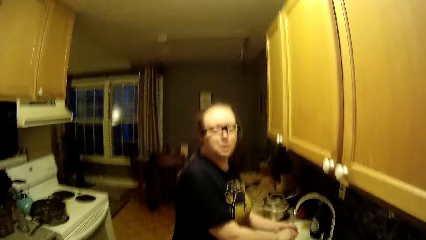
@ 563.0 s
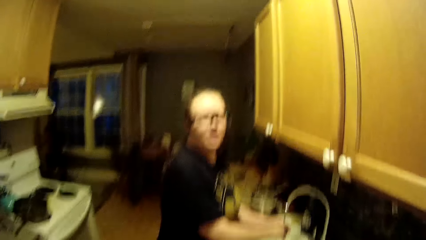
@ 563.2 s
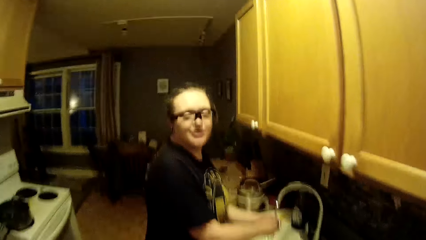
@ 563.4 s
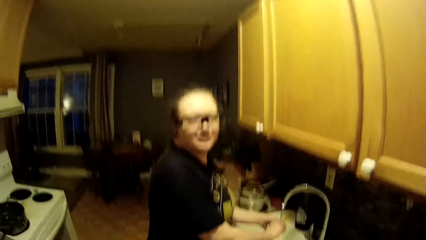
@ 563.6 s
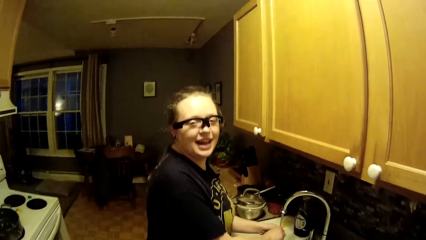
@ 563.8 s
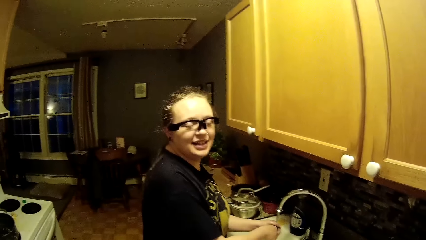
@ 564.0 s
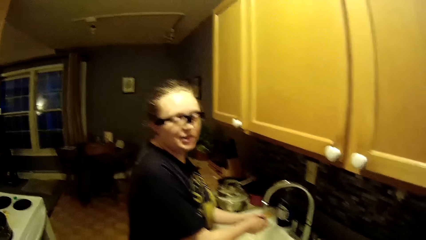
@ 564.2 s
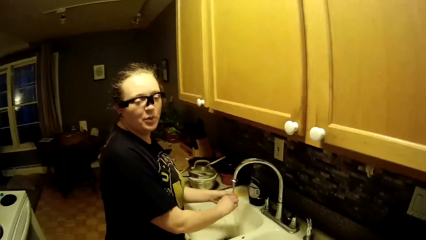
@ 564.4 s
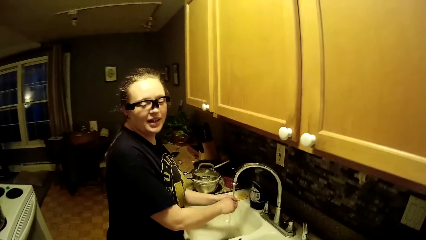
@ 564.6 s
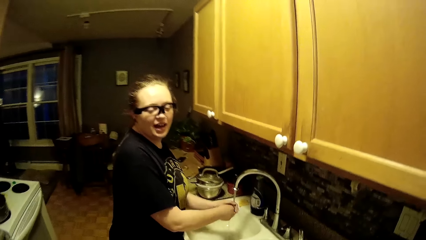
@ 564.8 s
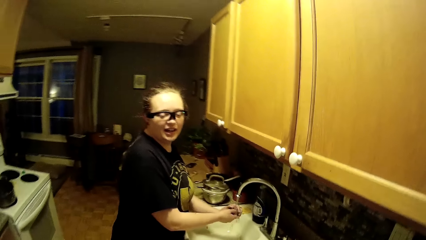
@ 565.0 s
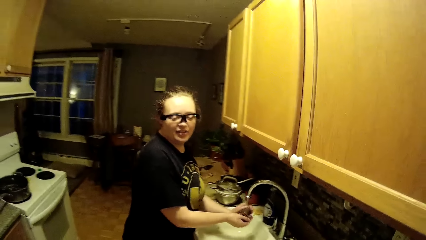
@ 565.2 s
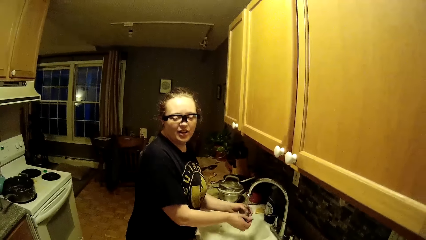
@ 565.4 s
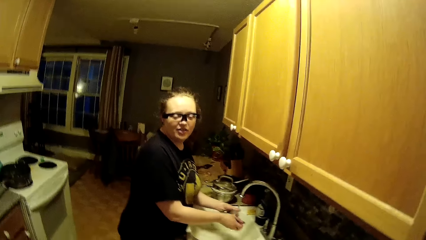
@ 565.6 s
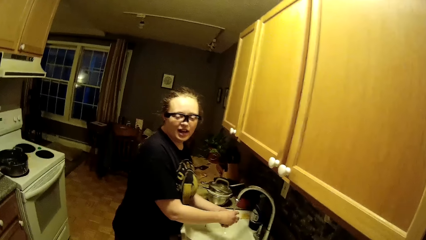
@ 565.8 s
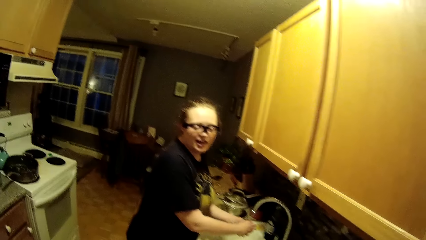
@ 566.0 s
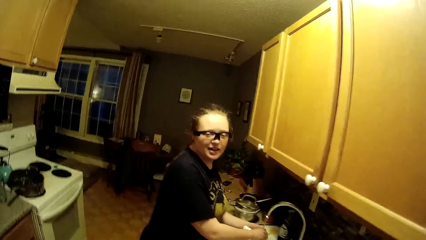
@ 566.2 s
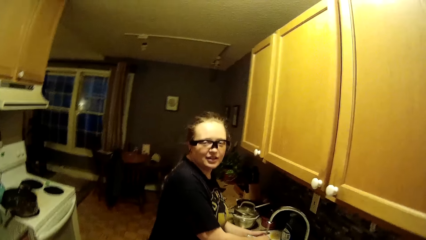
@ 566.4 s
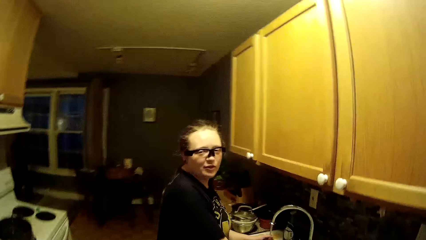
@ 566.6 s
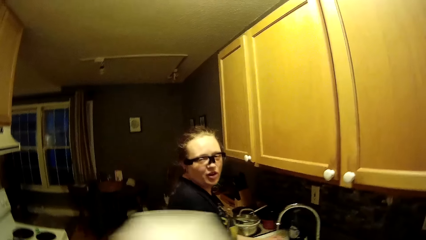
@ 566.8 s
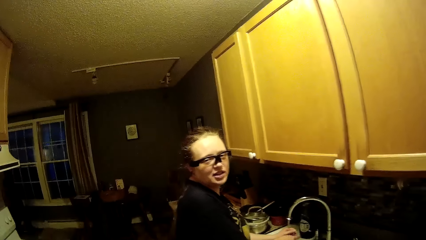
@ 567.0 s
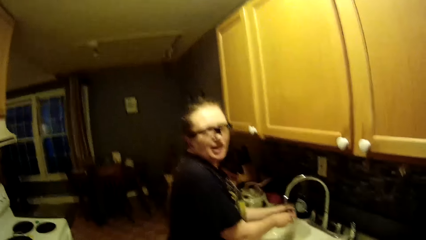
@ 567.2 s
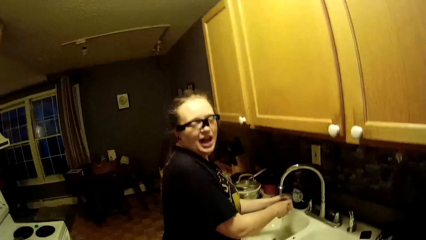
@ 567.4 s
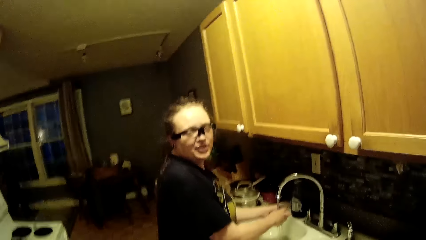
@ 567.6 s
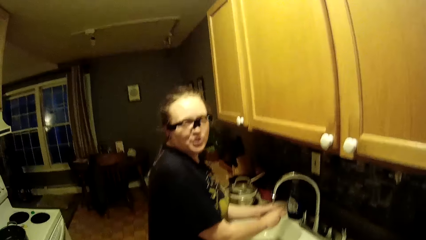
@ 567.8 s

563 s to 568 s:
The camera wearer moves the towel.

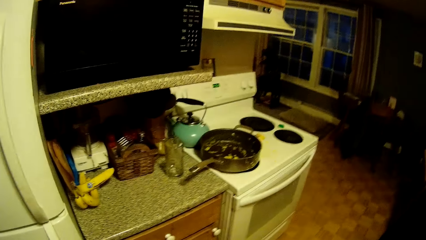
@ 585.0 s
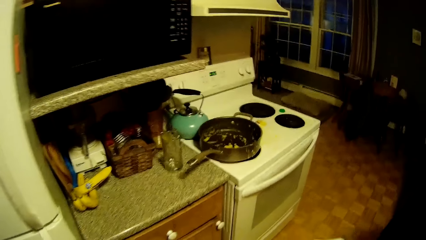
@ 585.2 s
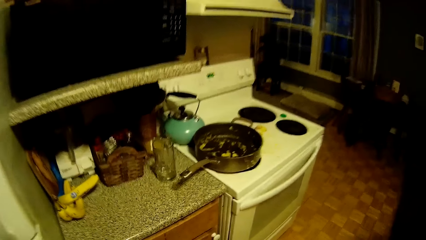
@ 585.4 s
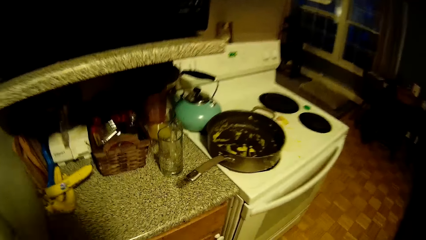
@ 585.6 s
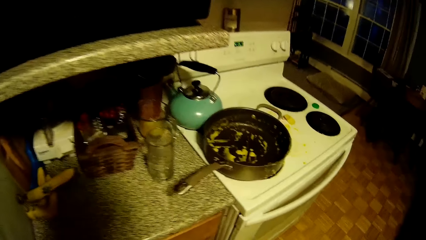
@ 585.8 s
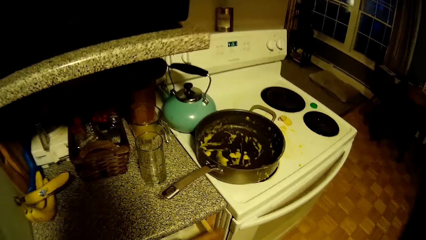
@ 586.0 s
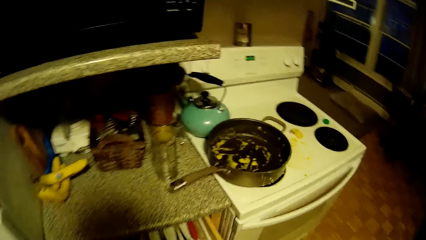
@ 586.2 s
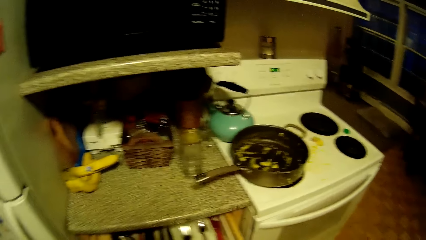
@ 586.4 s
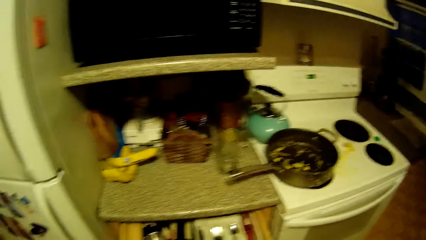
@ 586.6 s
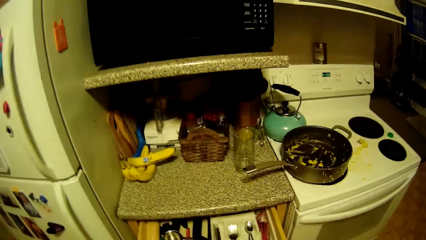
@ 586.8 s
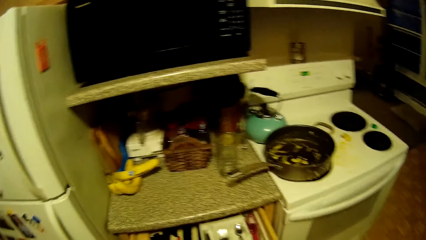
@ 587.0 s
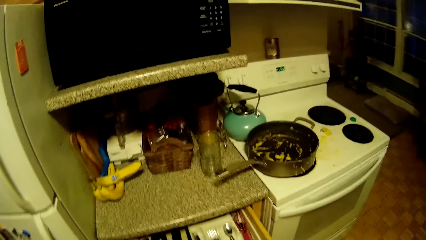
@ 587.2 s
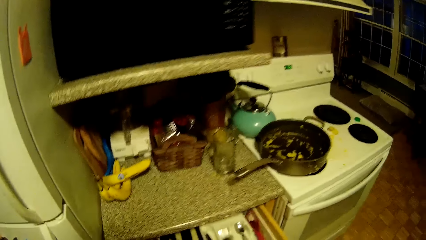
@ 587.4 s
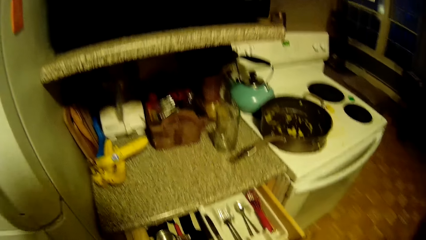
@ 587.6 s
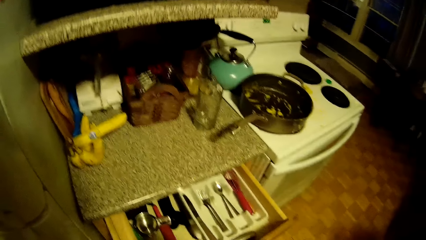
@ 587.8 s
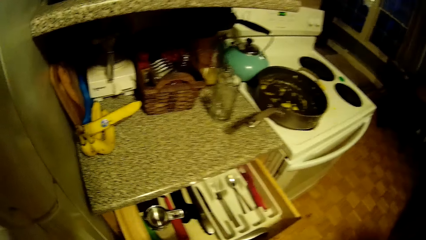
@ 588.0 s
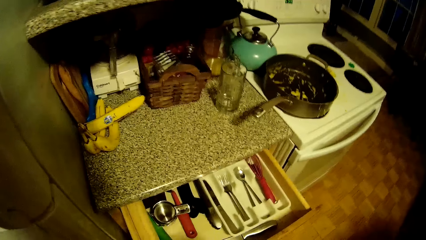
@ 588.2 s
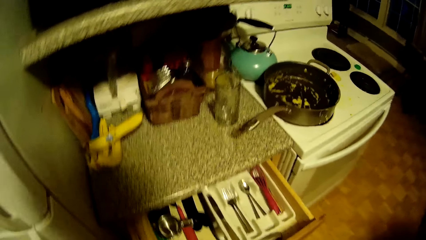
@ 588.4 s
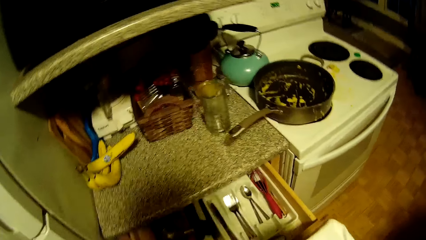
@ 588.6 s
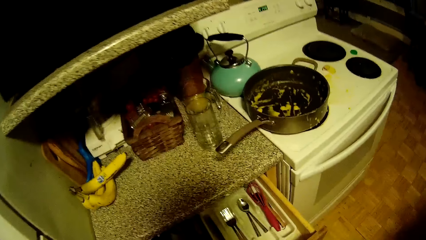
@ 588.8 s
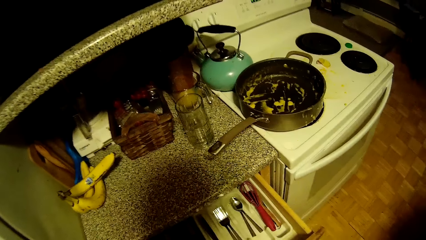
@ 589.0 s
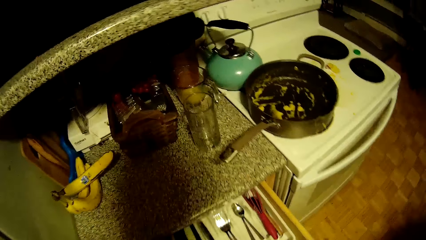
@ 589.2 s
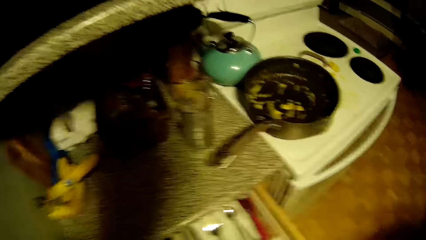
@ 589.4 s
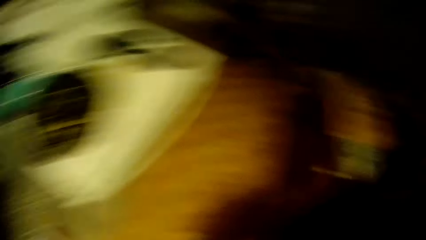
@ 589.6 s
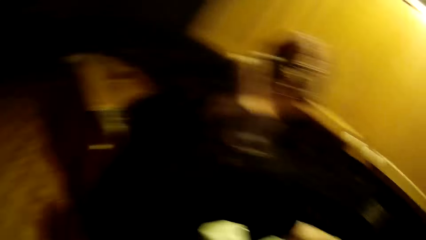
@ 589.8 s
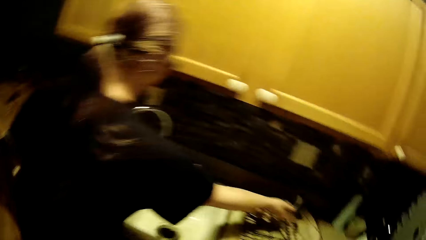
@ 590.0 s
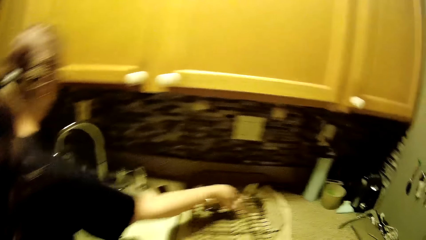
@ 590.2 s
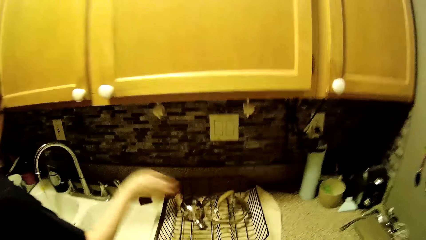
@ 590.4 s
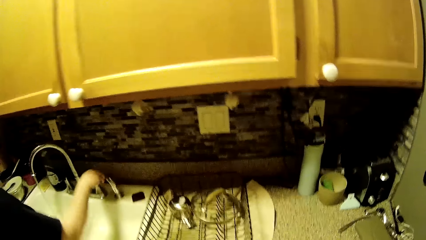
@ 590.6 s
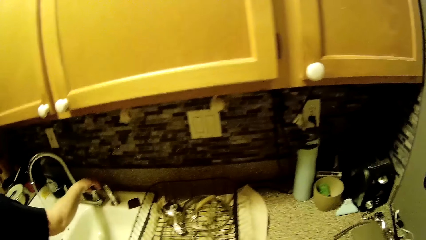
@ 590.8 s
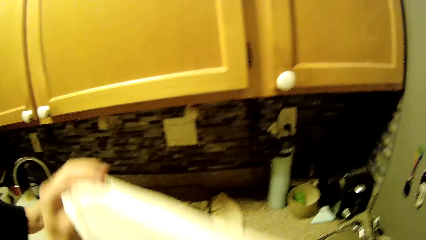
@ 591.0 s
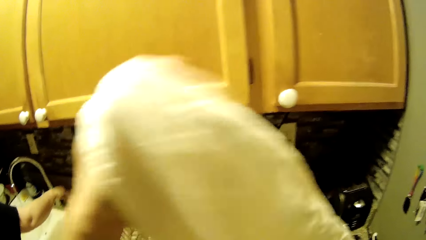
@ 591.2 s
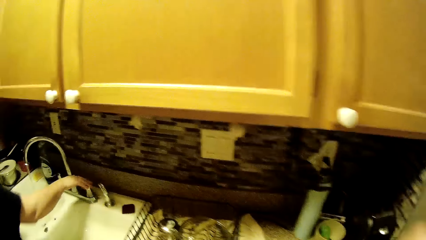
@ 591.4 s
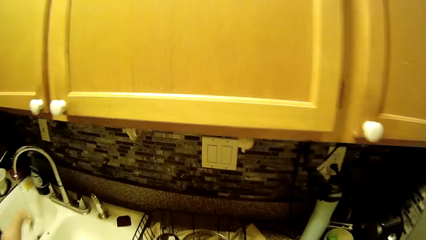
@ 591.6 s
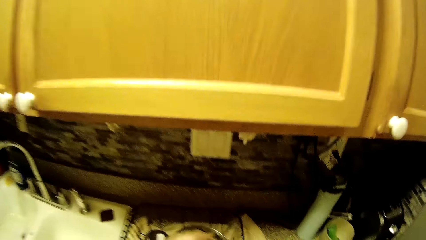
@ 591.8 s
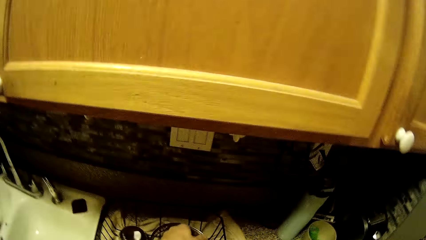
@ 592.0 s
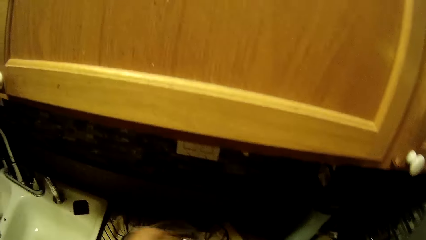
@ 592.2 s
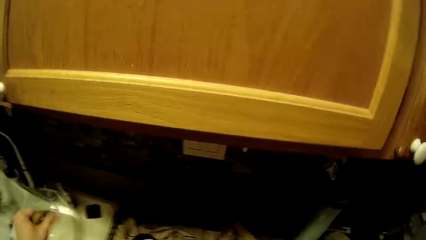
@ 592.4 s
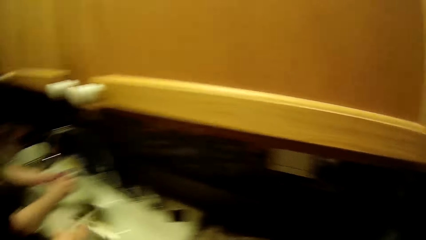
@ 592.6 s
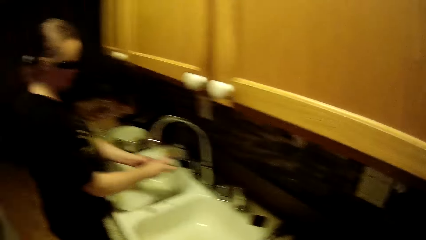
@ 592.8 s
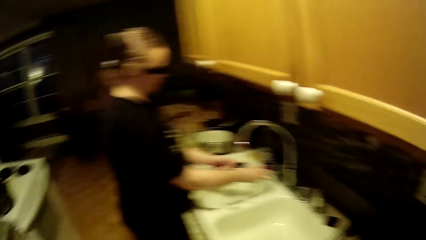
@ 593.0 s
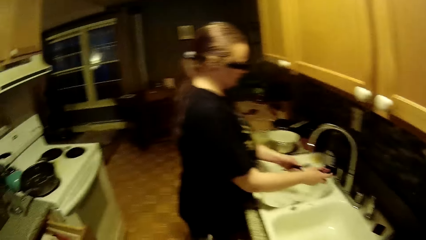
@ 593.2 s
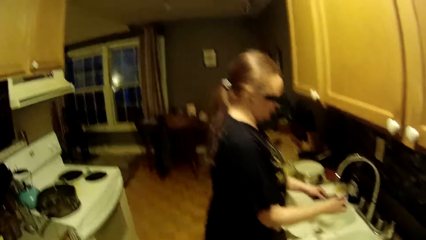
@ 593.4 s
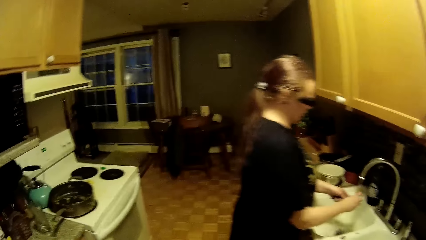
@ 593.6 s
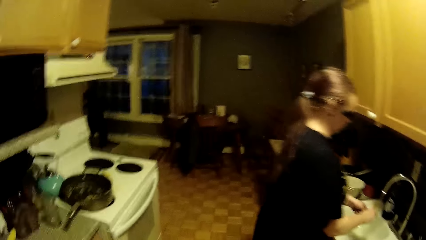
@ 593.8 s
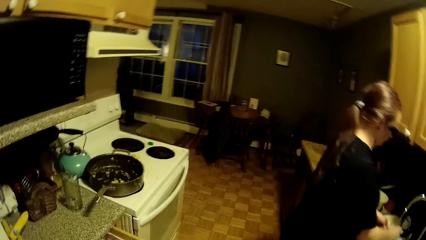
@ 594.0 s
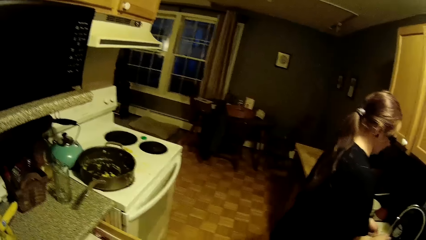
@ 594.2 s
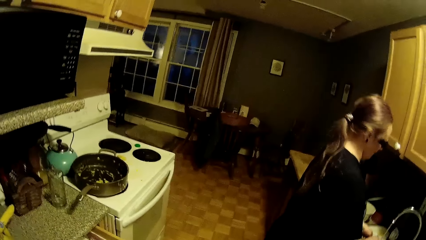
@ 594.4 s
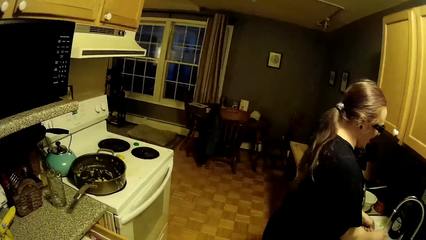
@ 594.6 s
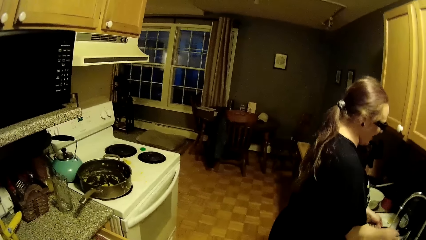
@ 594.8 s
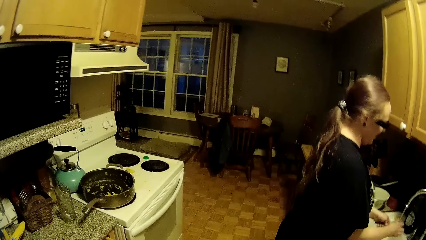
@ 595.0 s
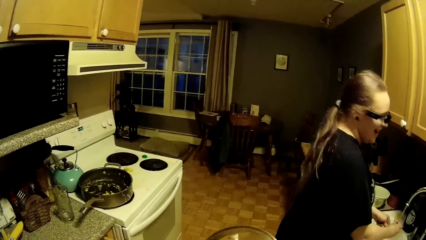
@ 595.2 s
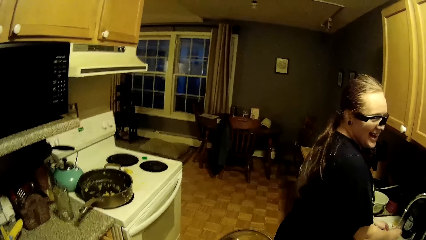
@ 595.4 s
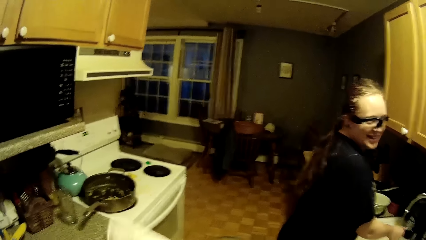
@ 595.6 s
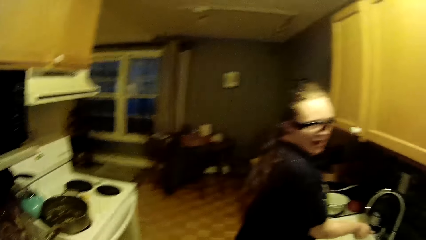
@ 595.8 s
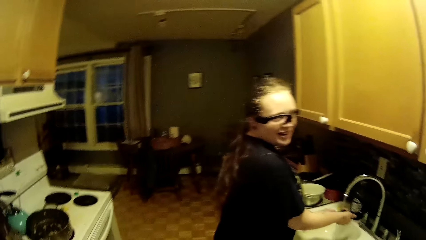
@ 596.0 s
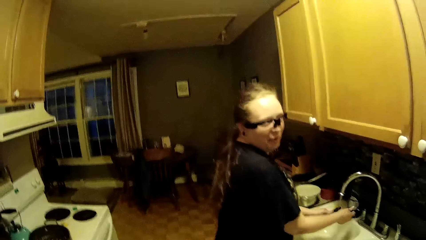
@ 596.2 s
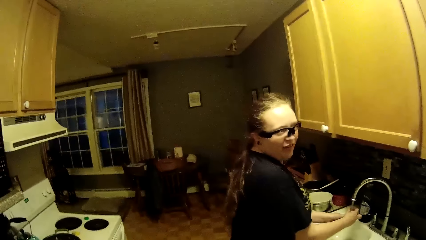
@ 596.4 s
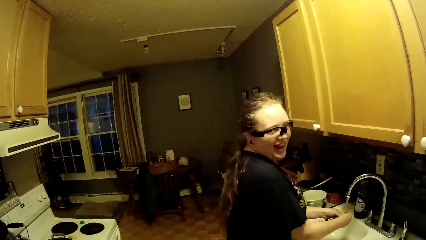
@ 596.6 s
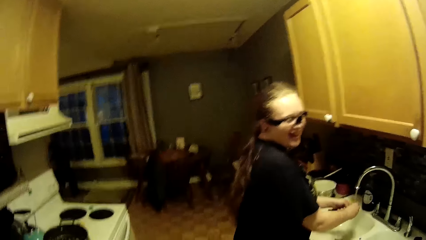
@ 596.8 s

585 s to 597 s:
The camera wearer opens a drawer with his right hand. The woman drops the pot cover on the plate rack with her right hand. The woman adjusts the kitchen tap with her right hand. The camera wearer picks up the pot cover from the plate rack with his left hand. The woman washes a spoon in the kitchen sink with both hands.
